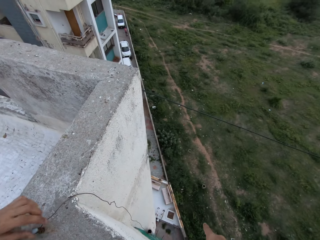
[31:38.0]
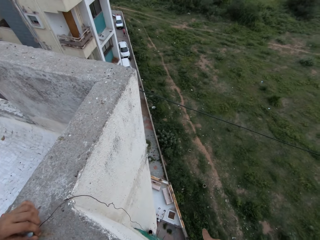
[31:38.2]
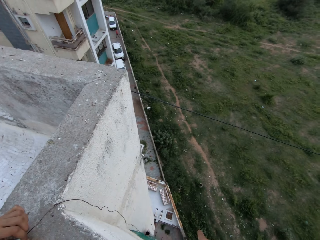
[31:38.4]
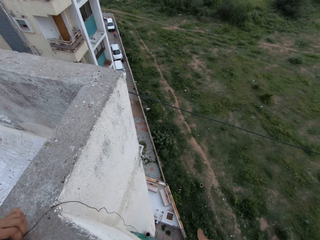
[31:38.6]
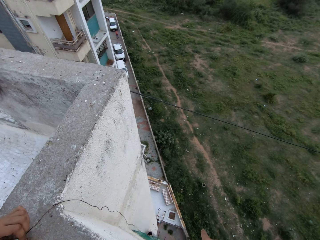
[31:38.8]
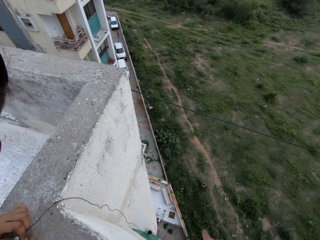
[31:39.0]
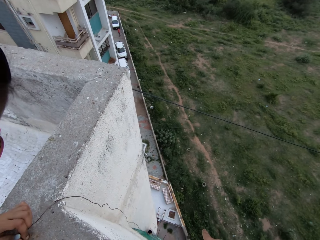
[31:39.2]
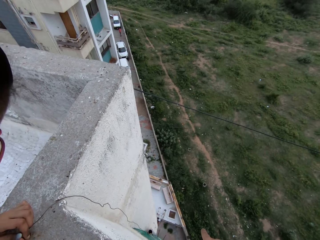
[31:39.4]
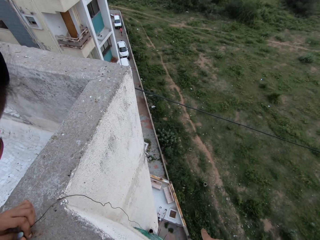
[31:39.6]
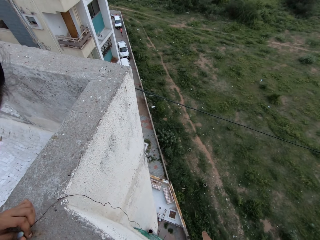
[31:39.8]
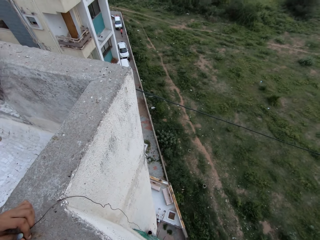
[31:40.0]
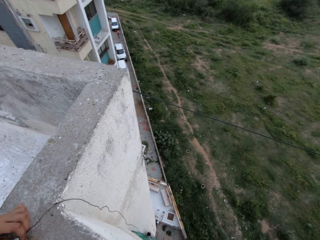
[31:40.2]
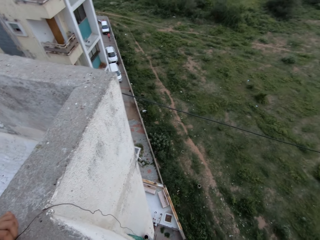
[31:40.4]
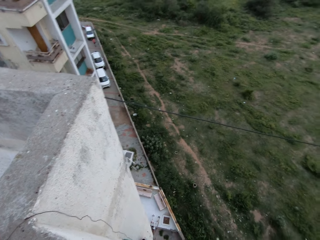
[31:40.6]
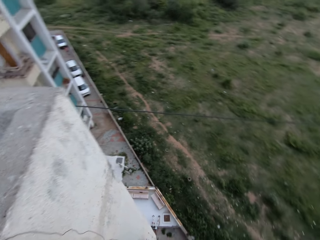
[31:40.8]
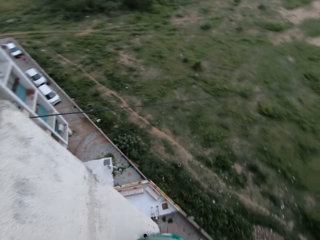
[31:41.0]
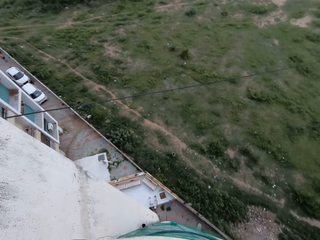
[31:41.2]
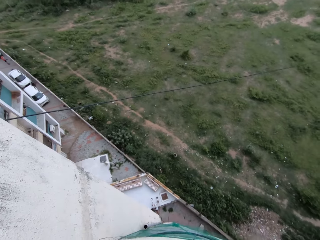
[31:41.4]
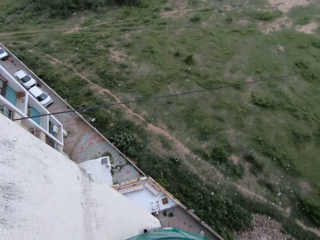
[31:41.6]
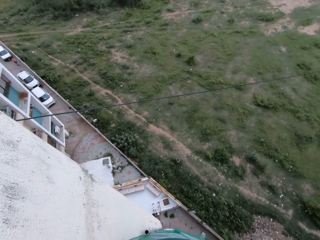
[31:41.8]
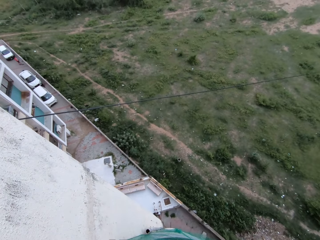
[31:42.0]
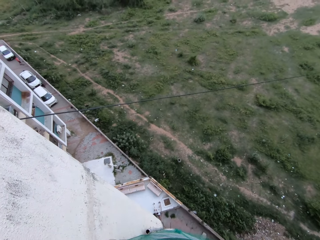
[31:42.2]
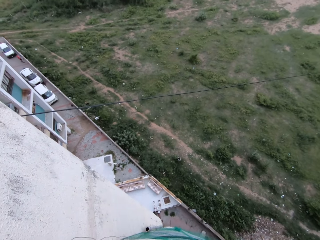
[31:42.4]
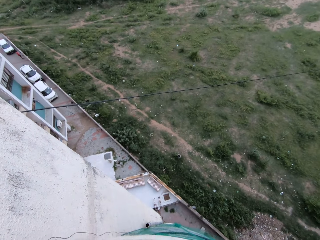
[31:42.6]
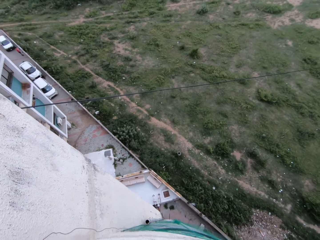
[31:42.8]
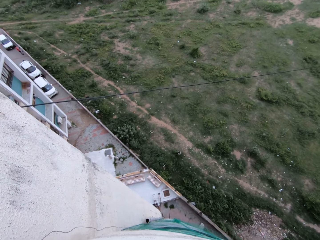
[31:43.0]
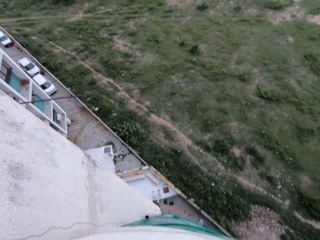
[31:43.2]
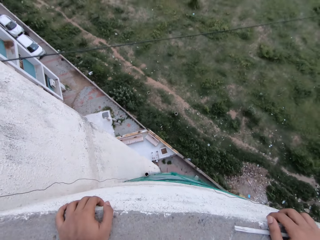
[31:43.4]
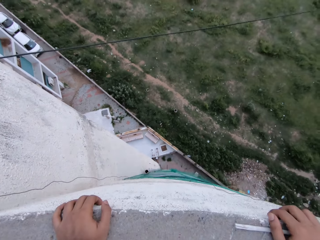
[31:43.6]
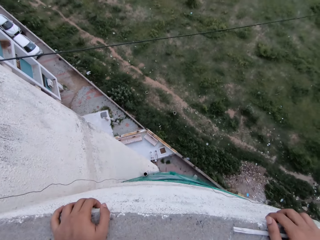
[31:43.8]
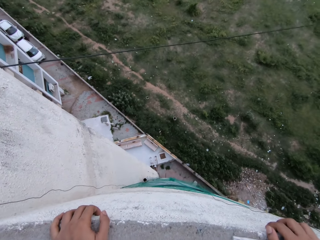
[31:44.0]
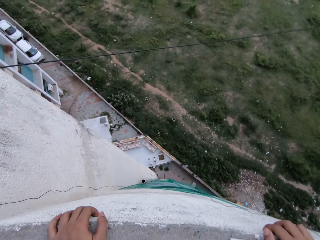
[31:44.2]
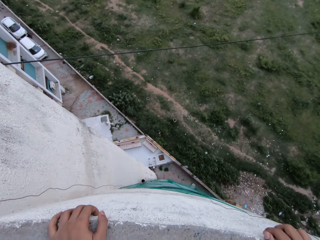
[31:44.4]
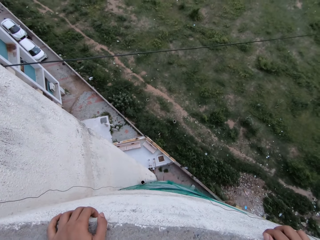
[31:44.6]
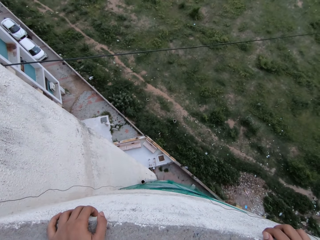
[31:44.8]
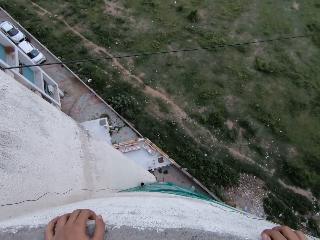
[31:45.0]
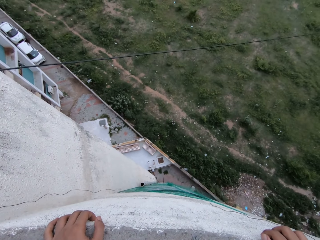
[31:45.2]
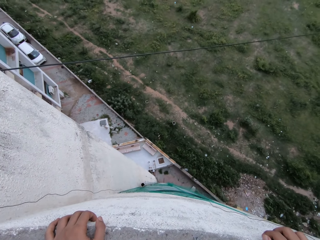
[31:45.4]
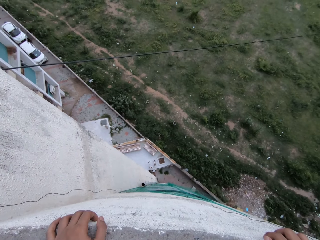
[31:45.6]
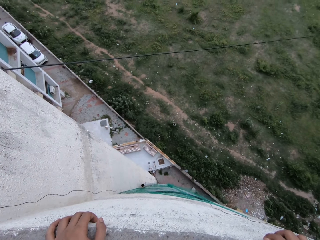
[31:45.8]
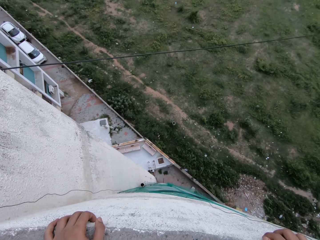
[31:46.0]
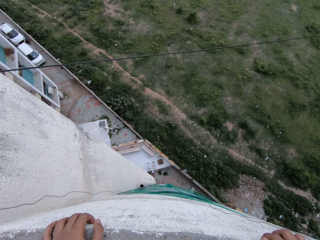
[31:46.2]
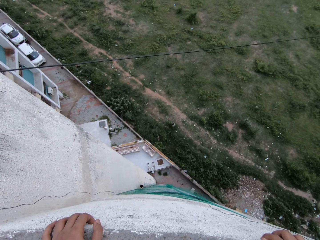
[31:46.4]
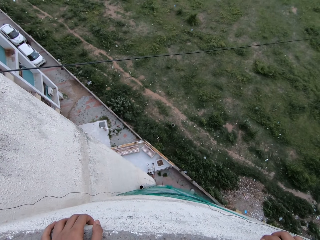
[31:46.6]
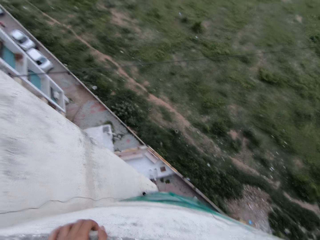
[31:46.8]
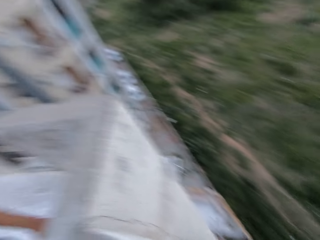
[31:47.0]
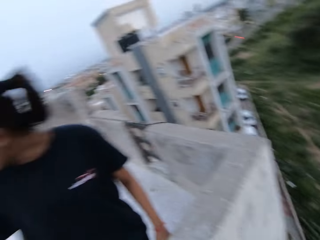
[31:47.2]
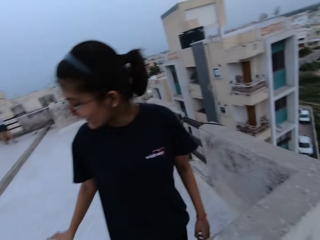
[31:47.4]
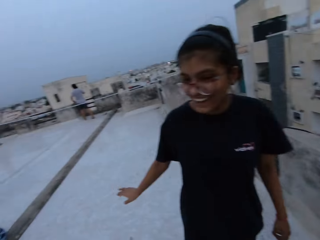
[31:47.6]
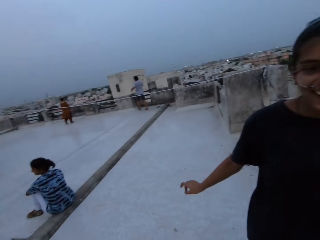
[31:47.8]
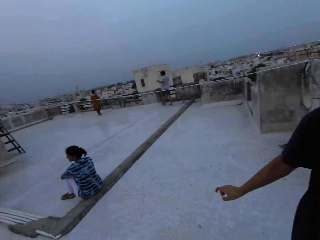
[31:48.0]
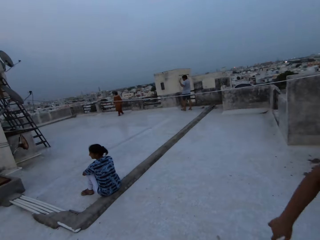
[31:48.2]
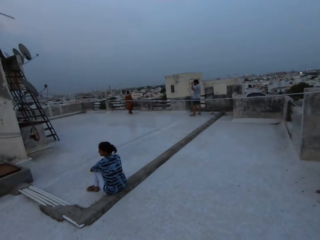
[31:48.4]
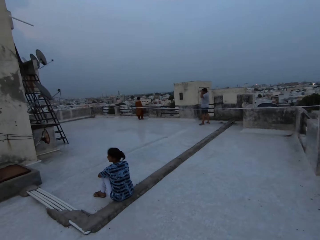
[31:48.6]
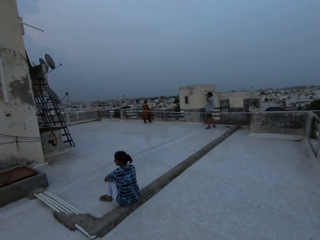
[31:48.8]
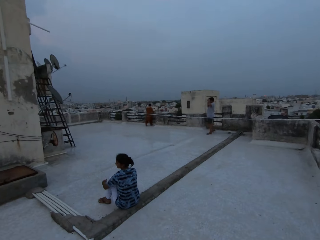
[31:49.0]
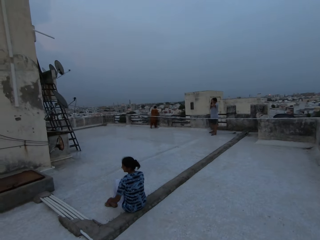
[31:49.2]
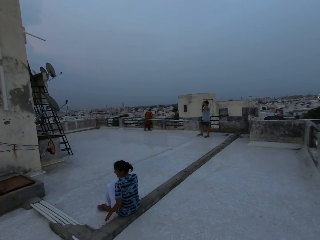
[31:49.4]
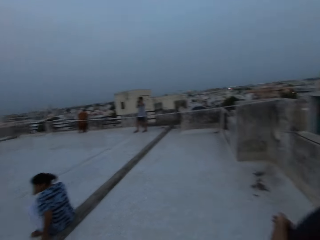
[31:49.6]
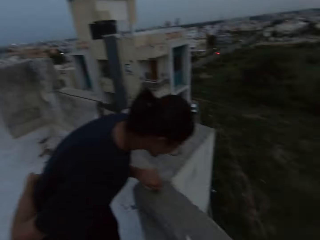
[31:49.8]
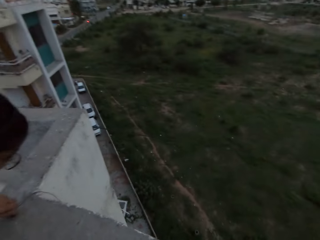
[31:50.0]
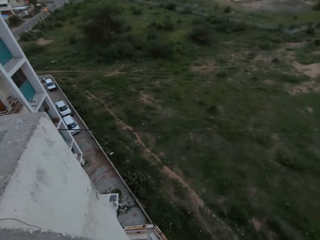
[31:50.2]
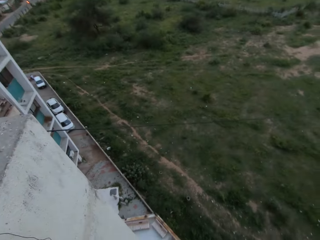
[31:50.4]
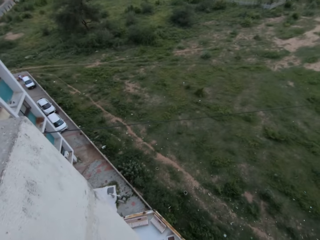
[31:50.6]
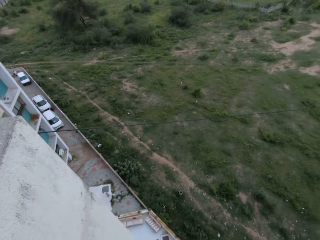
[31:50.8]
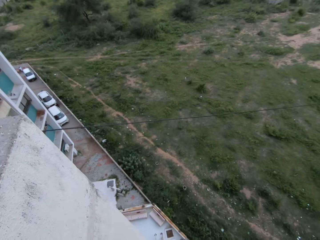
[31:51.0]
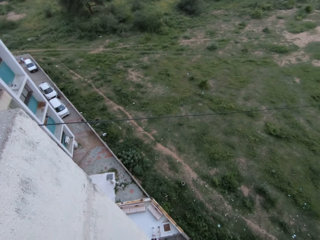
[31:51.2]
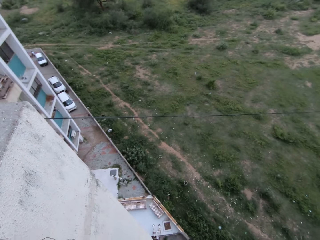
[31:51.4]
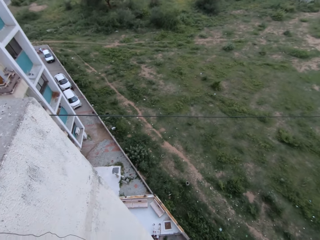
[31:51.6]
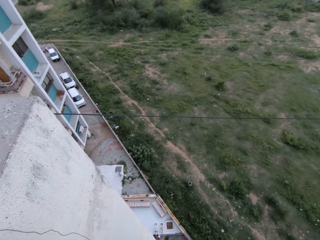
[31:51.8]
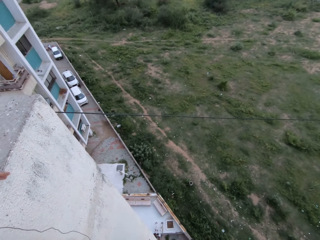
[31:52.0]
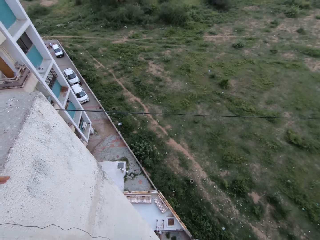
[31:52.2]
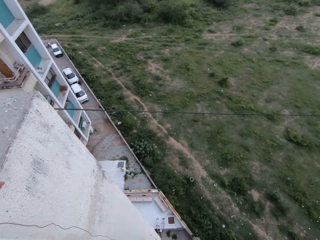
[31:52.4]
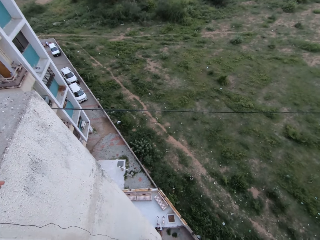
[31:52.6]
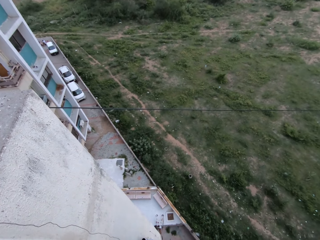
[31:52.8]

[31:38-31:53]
The woman holds the edge of the terrace with her right hand. The camera wearer holds the edge of the terrace with both hands. Another woman interacts with the woman.
